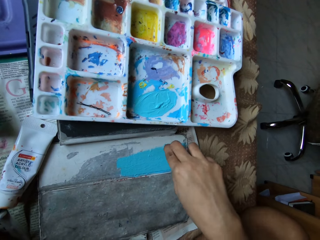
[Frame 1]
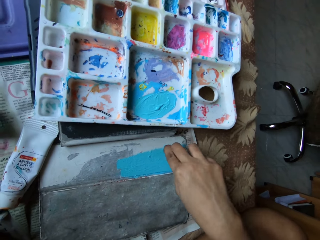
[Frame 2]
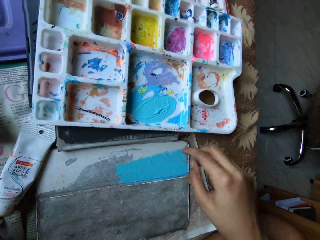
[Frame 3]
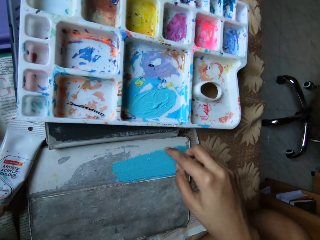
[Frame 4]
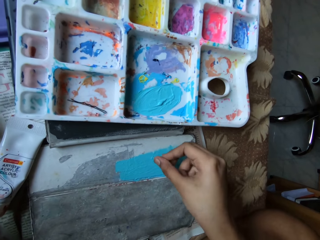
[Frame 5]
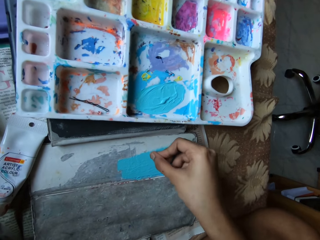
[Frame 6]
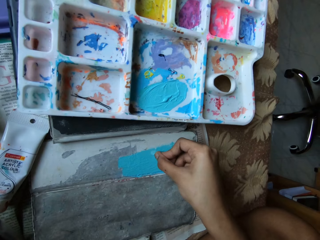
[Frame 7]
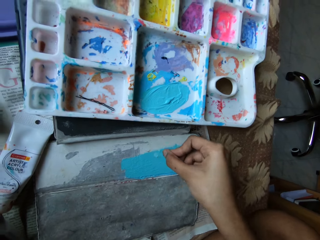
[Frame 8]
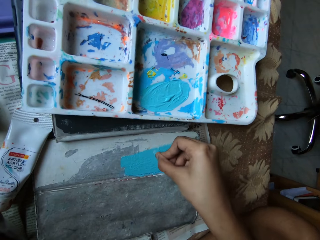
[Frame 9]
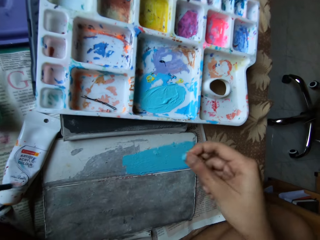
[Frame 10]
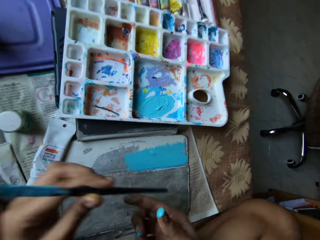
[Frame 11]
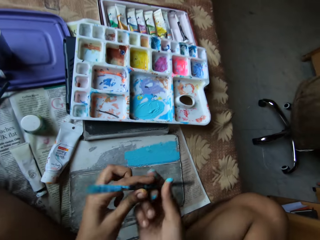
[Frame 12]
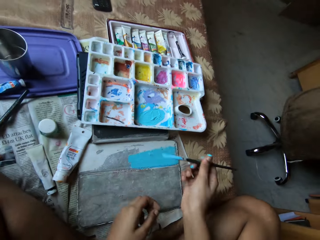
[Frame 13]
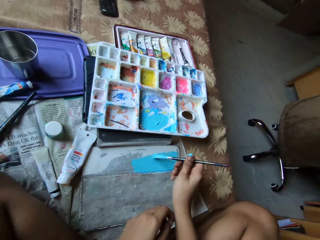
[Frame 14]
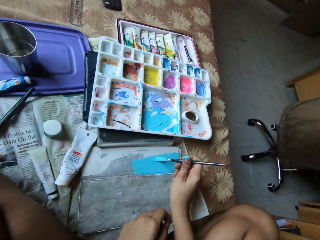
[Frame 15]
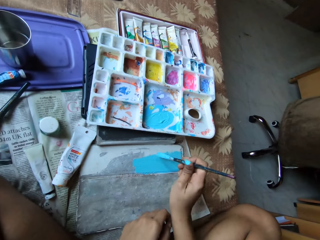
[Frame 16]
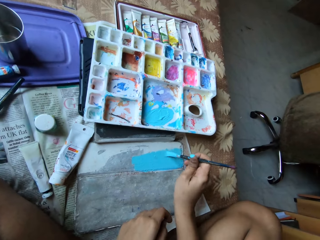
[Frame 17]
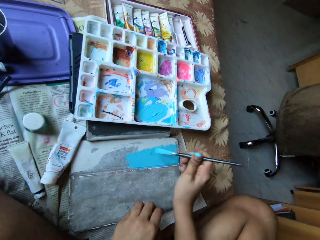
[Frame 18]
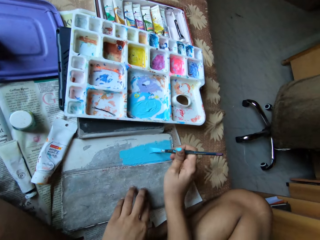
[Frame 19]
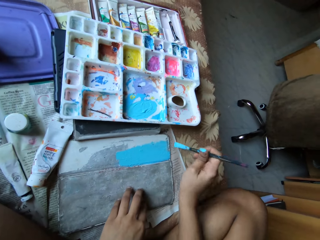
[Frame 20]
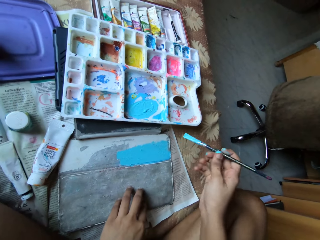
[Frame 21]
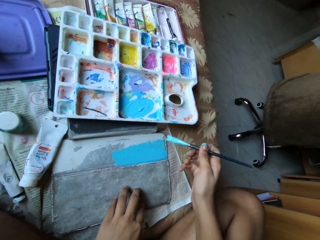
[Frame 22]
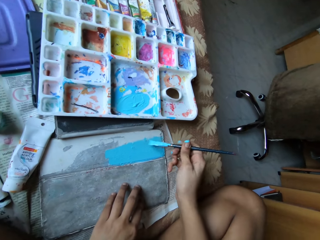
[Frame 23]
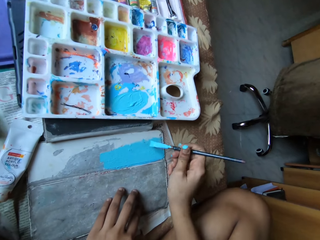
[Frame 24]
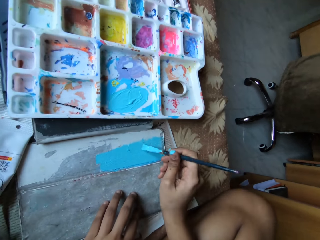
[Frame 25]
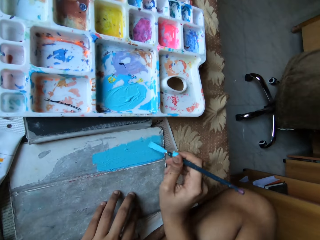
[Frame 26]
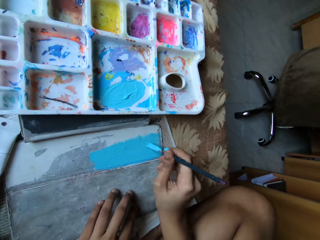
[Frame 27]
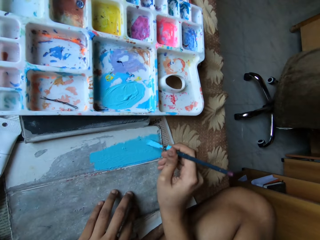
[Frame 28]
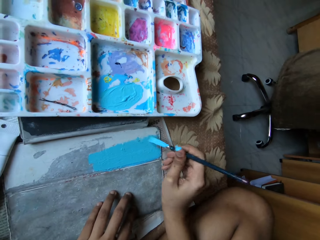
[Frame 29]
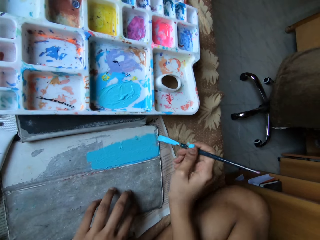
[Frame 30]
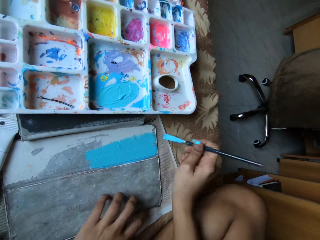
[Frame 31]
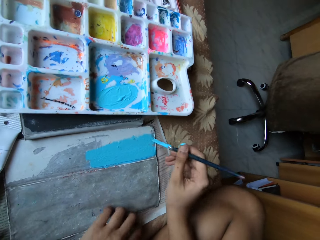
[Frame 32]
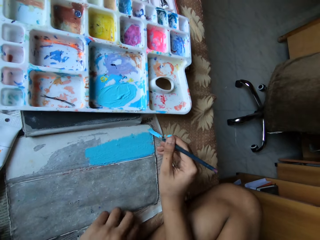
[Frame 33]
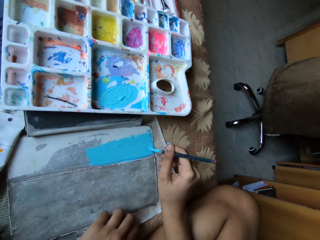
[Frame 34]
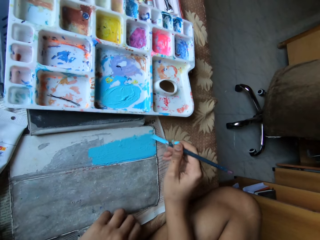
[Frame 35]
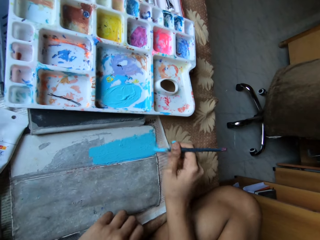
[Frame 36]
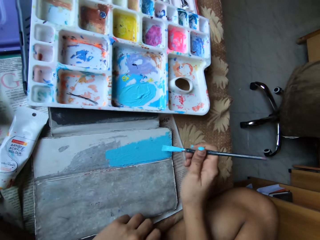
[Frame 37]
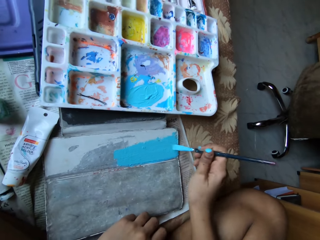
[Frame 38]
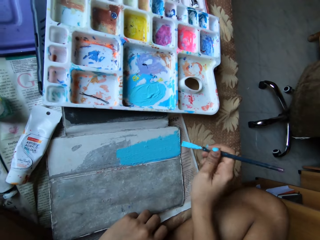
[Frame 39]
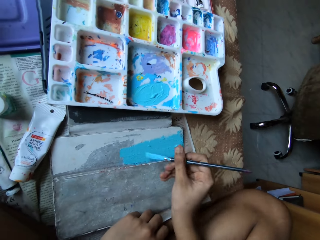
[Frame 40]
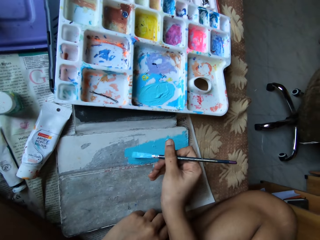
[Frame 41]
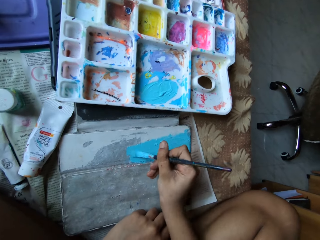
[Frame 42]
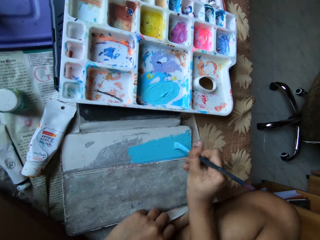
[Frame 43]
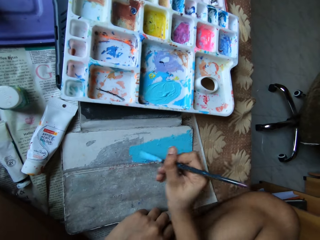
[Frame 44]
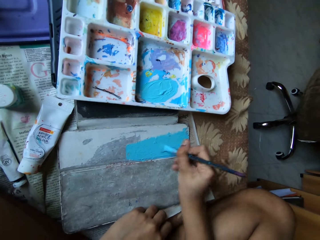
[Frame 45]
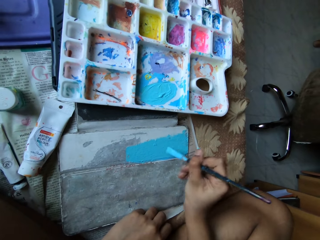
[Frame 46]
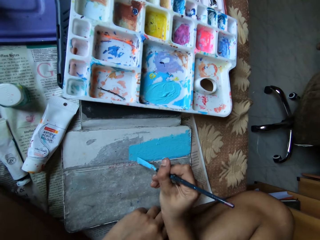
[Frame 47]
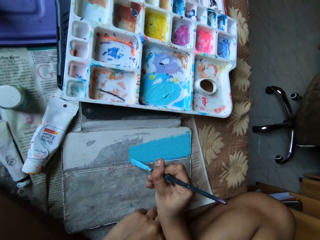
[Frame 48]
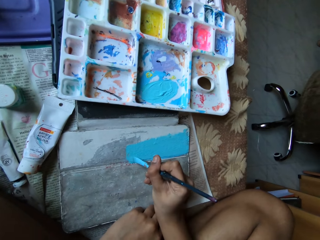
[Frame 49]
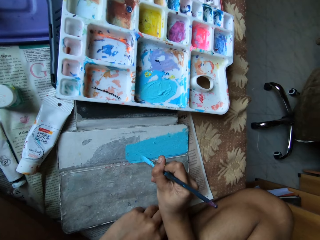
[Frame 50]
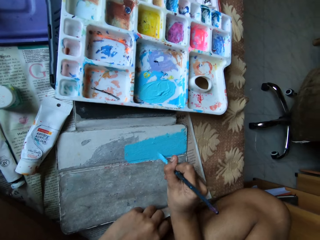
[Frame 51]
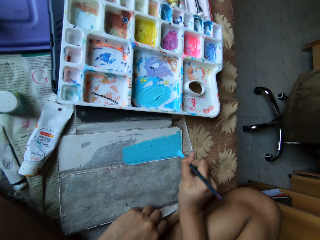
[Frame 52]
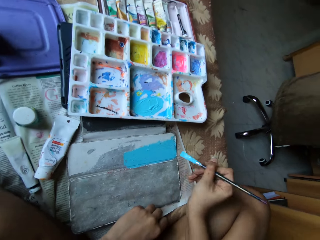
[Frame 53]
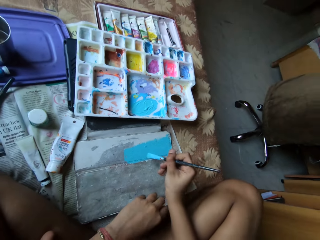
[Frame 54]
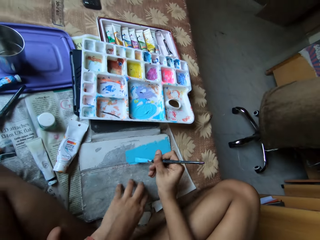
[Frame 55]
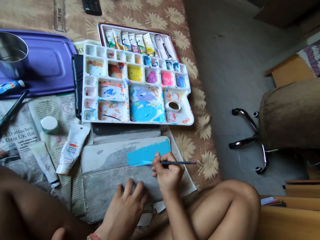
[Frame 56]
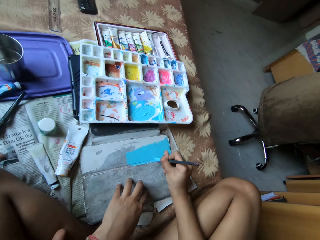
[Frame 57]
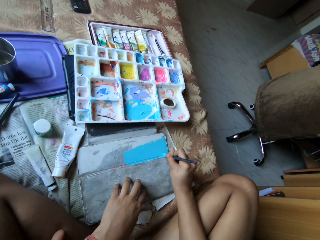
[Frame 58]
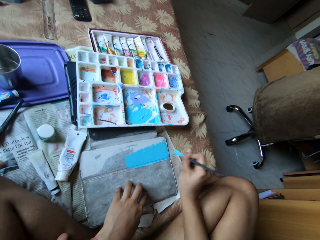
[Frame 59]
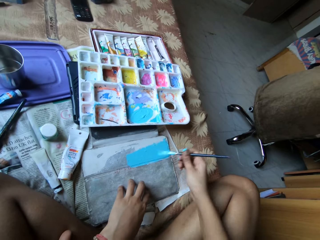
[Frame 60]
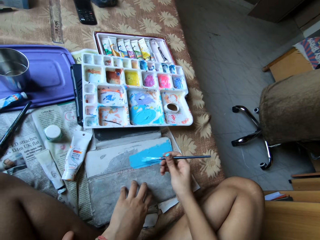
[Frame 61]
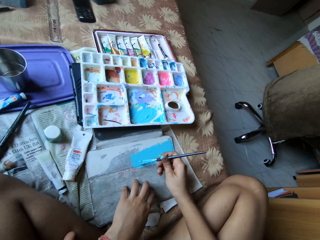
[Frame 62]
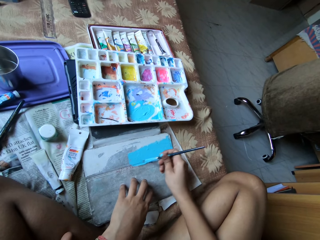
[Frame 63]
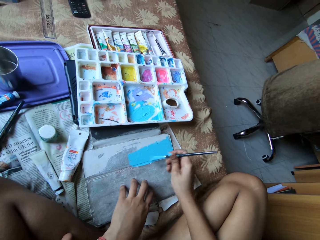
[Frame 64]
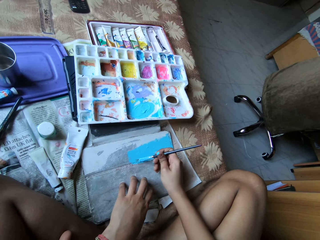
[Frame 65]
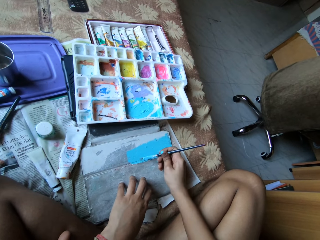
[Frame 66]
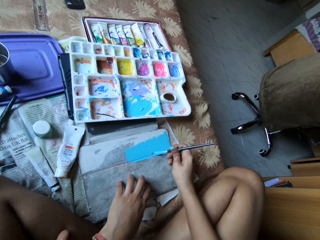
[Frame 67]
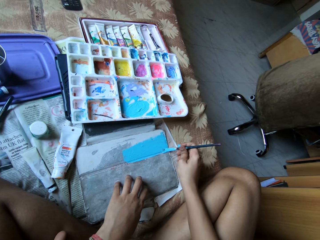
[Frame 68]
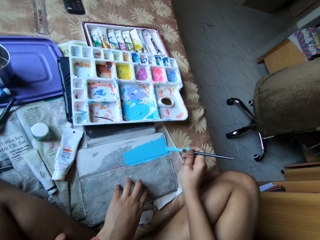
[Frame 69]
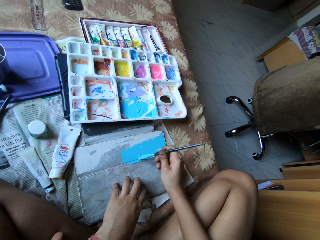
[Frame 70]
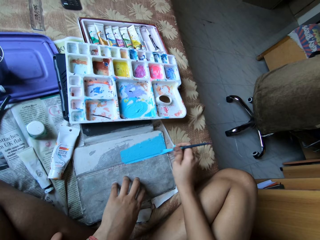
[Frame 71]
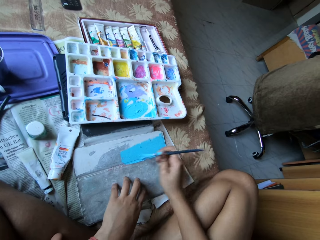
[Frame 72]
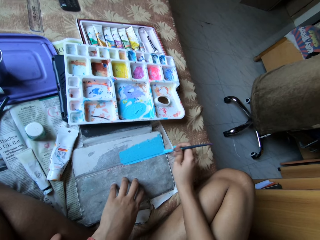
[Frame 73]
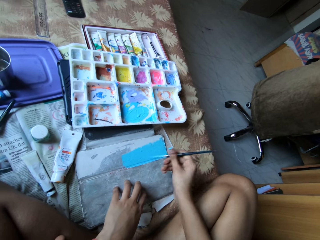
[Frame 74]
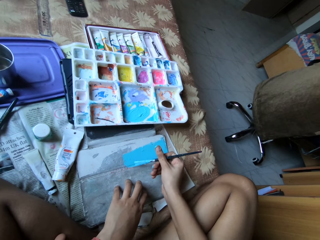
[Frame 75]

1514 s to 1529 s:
The camera wearer transfers the paint brush from her left hand to her right hand. She paints the leather case with the paint brush in her right hand. She holds the leather case with her left hand. She paints the leather case with the paint brush in her right hand. She adjusts the leather case with her left hand. She holds the leather case with her left hand.

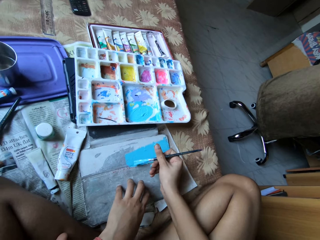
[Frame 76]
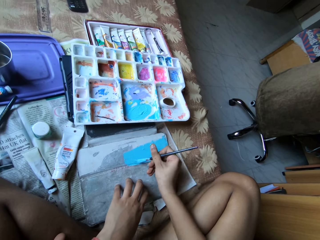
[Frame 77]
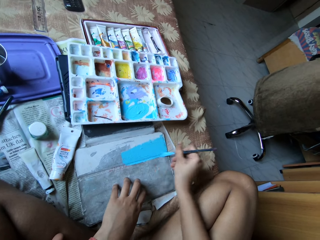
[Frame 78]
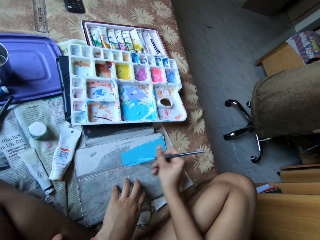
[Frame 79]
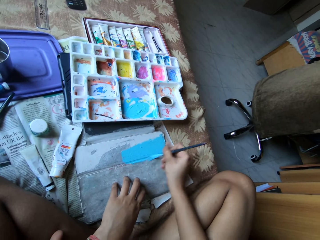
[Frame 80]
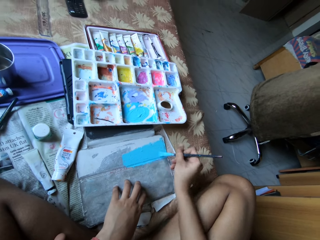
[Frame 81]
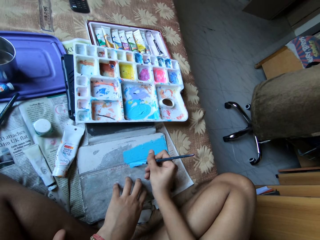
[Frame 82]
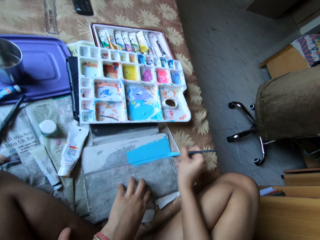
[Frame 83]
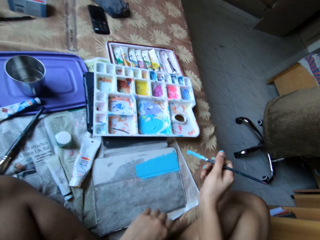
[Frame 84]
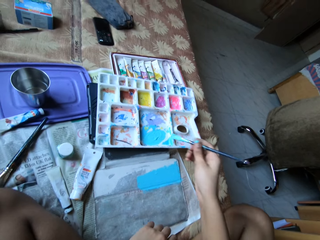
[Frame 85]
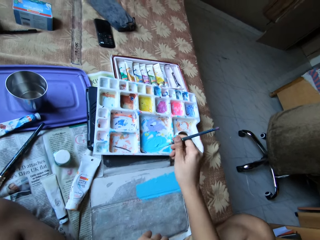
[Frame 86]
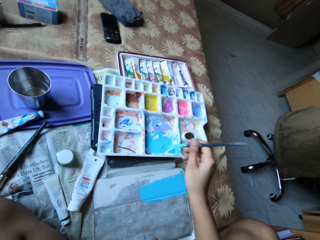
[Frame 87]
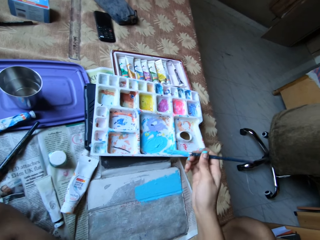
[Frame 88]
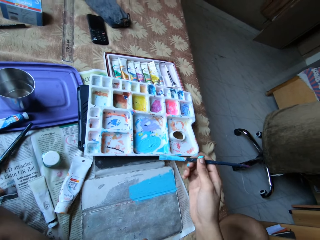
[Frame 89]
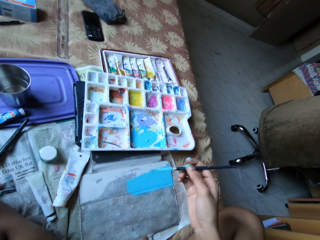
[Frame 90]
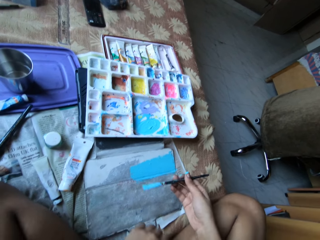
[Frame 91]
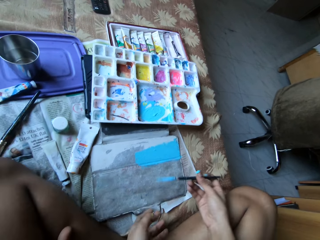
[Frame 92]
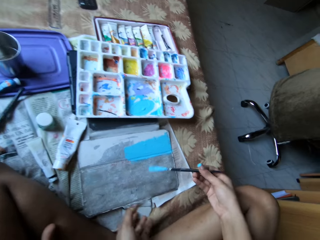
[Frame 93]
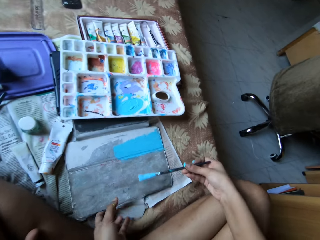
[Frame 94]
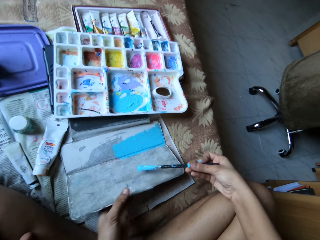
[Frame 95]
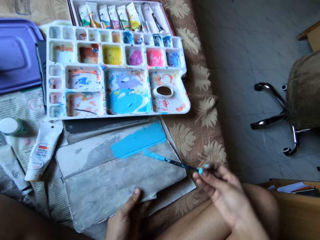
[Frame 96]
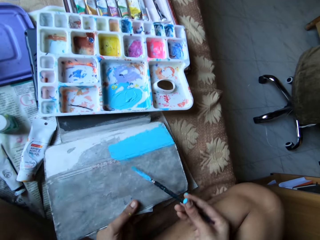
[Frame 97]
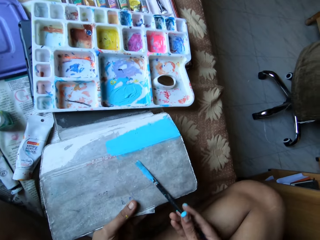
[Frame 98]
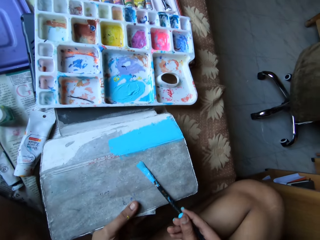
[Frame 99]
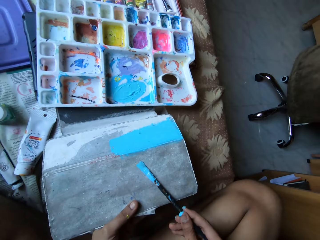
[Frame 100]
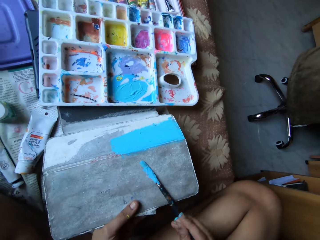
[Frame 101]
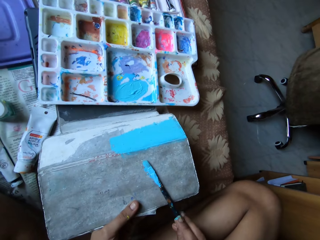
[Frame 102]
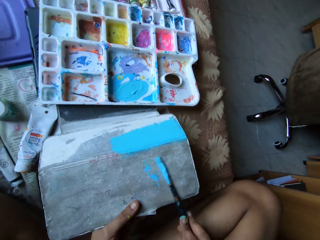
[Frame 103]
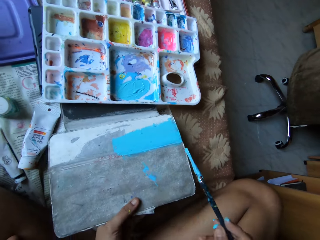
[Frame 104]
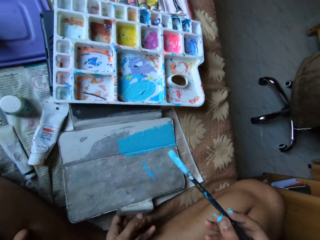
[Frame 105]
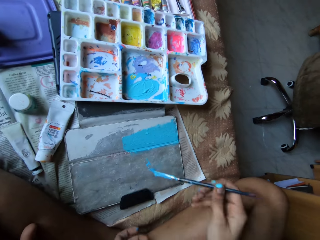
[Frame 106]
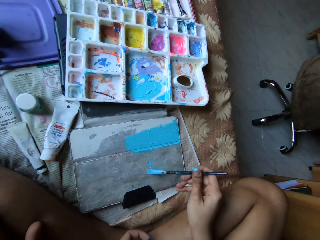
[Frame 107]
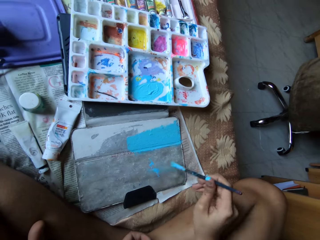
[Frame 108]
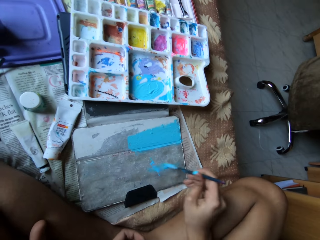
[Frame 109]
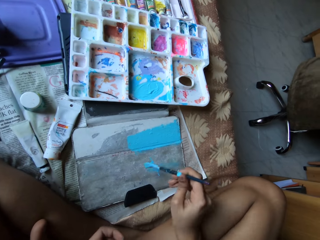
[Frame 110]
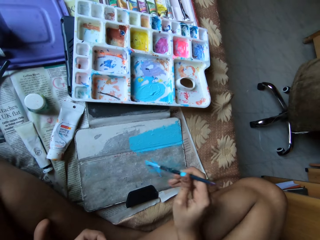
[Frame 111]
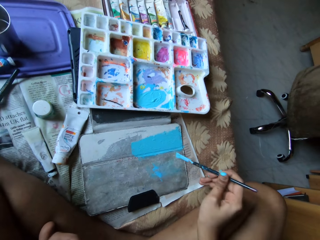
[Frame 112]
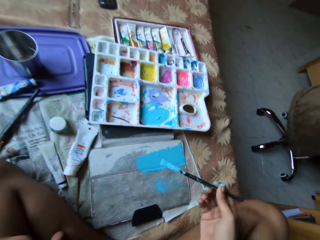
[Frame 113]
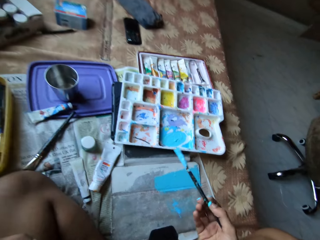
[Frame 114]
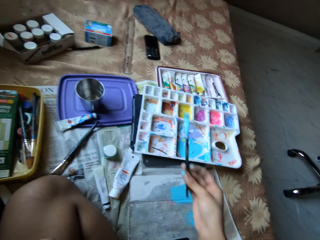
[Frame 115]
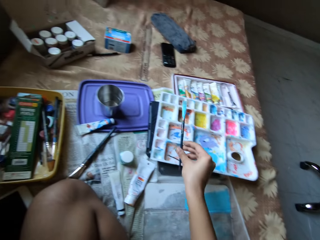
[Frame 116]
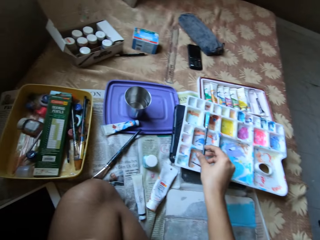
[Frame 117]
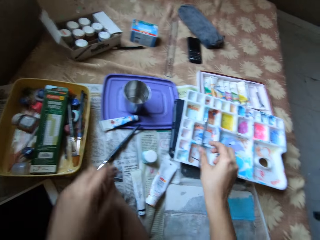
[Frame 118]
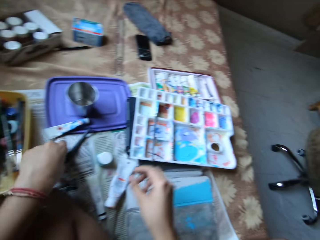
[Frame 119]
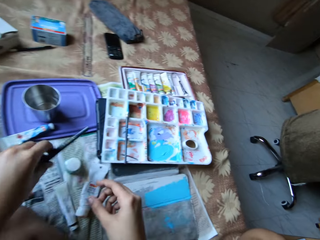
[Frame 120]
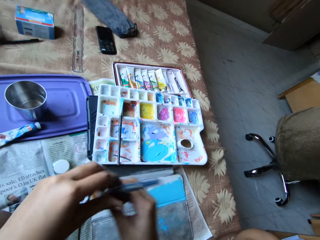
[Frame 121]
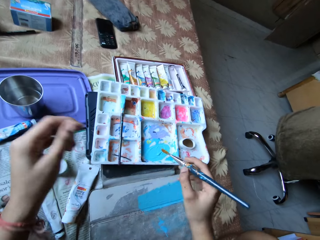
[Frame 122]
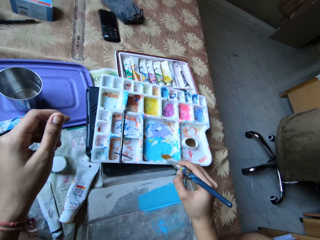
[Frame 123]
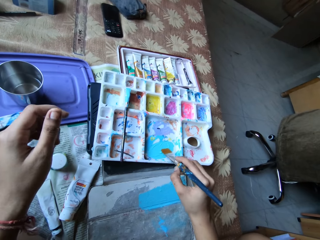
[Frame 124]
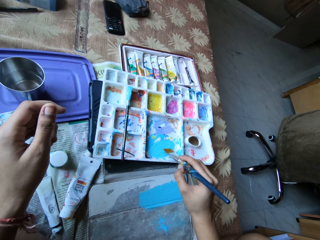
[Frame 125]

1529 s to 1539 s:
The camera wearer scoops paint from the paint palette with the paint brush in her right hand. She picks the leather case from the bed with her left hand. She spreads the paint on the leather case with the paint brush in her right hand. She drops the leather case on the bed with her left hand. She paints the leather case with the paint brush in her right hand. She drops the paint brush on the paint palette with her right hand. She picks the paint brush from the bed with her left hand. She transfers the paint brush from her left hand to her right hand.
